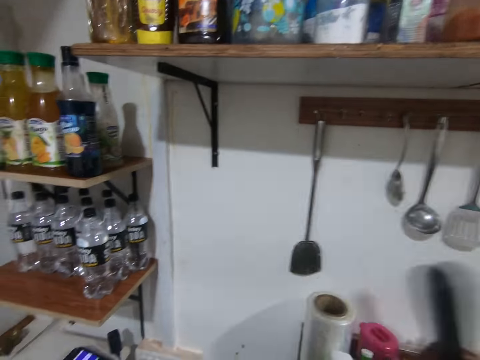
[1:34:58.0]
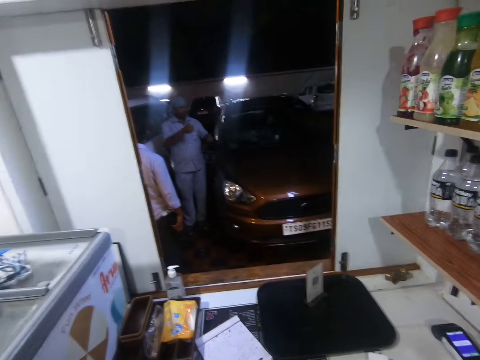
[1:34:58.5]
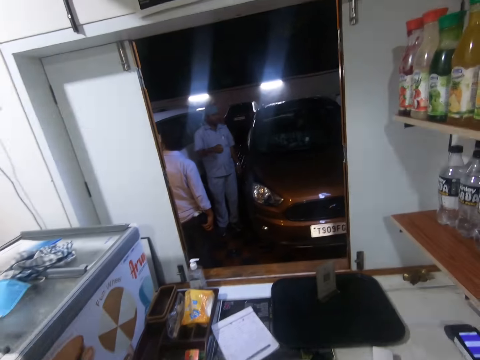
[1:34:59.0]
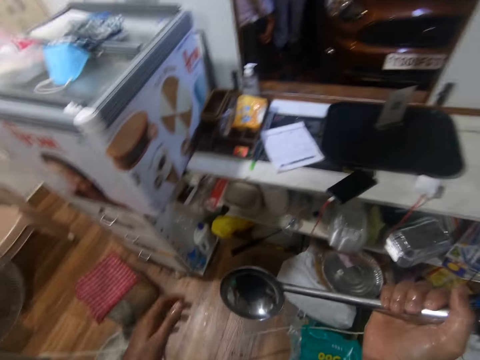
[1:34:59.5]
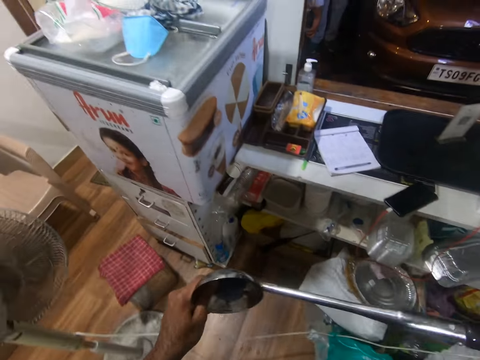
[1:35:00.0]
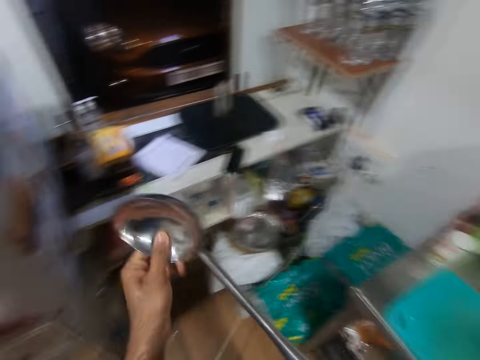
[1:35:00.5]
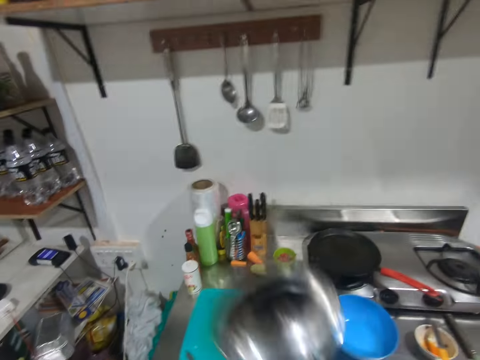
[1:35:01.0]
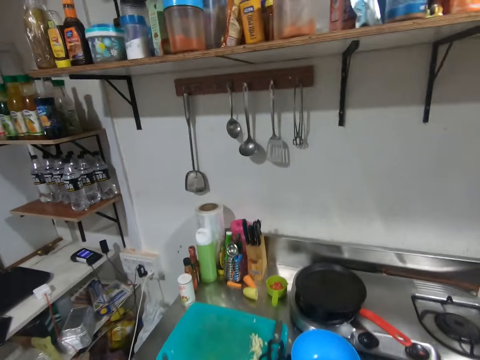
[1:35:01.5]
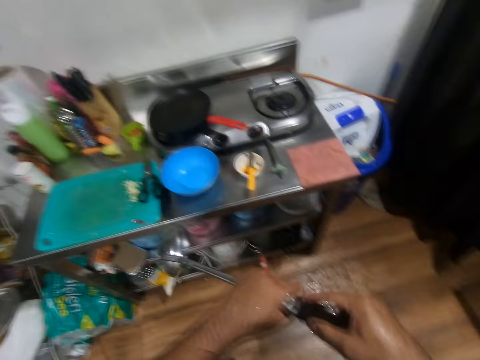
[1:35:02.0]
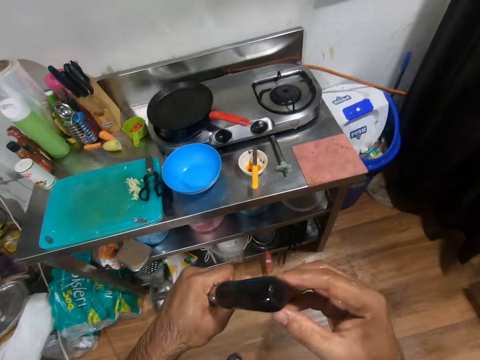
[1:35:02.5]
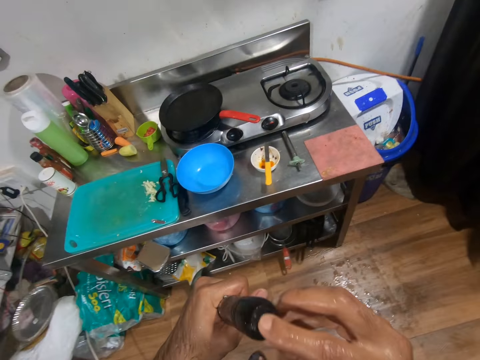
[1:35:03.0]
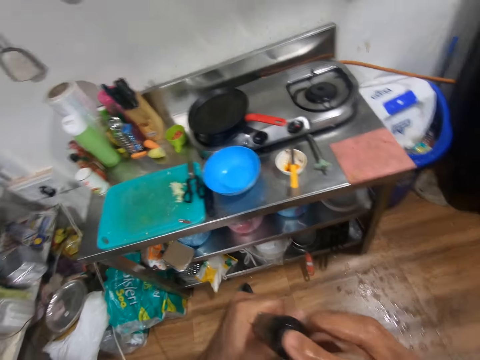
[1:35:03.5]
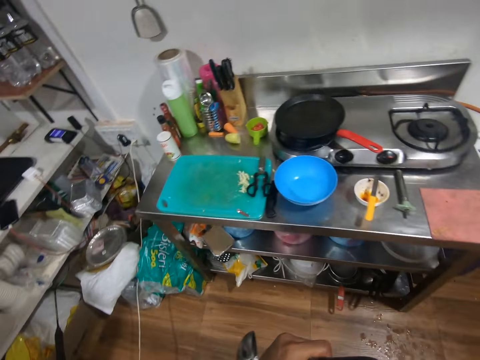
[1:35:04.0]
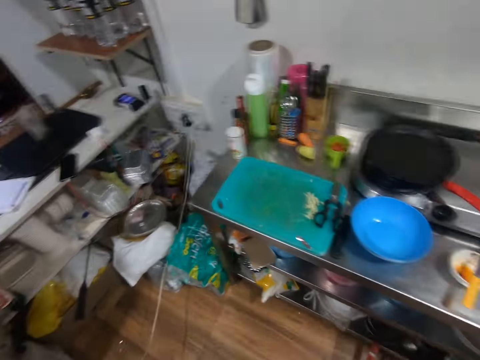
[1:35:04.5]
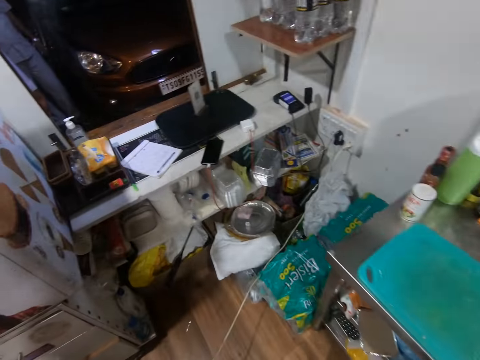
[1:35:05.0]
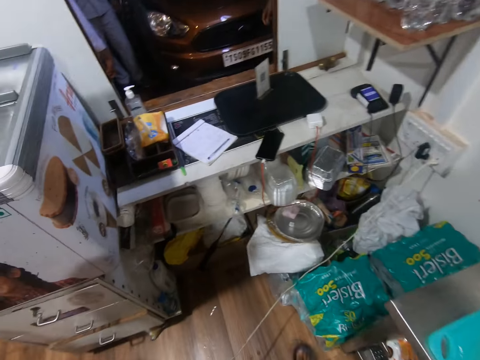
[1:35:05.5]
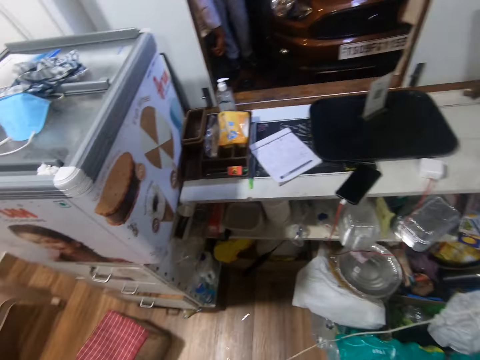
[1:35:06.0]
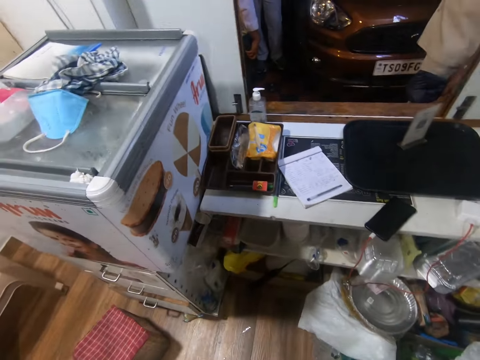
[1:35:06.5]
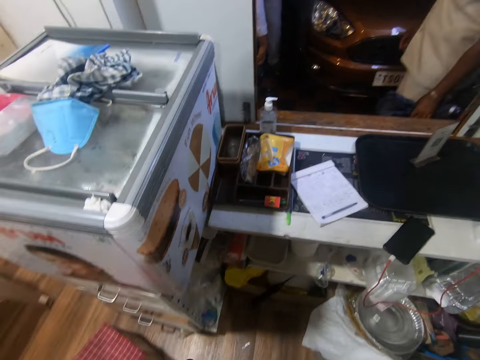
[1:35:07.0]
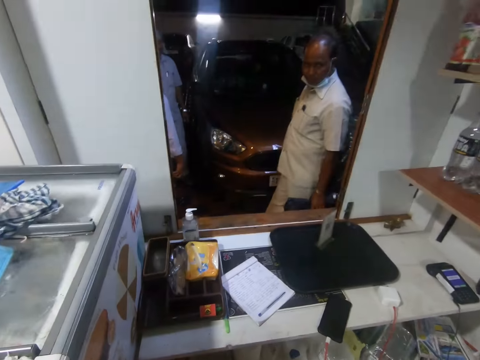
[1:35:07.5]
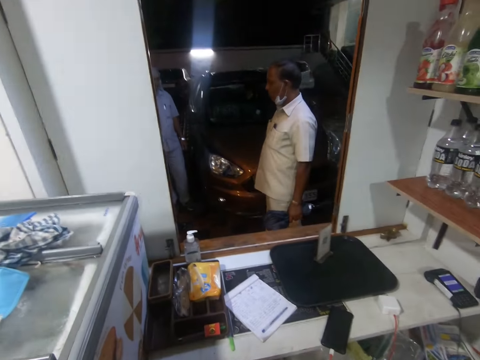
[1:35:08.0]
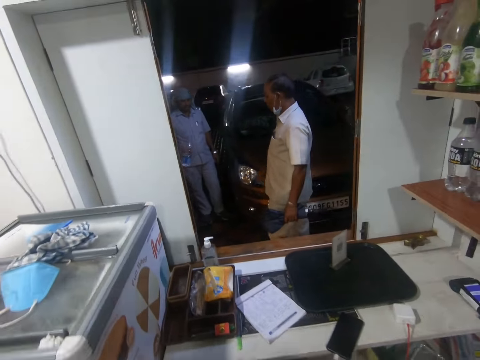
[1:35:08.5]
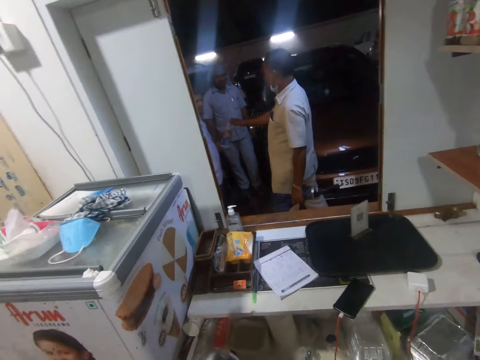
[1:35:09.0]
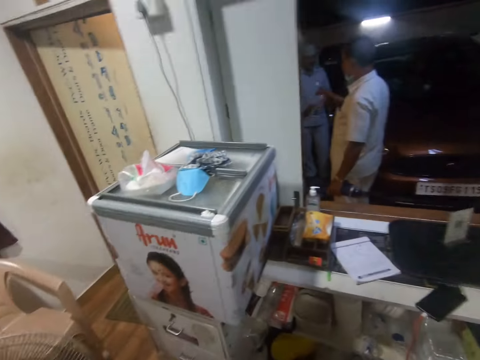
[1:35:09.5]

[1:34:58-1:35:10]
The camera wearer glances to the left towards the kitchen window. They drain the cooking spoon. They glance round the kitchen.

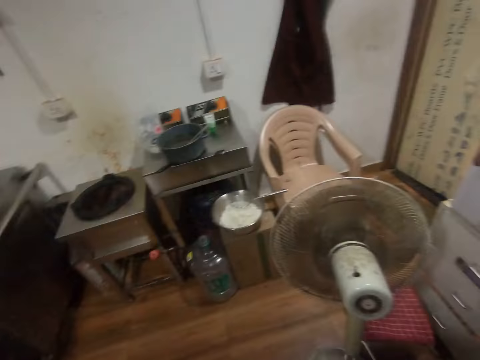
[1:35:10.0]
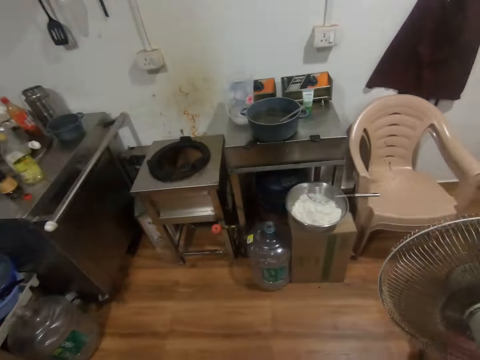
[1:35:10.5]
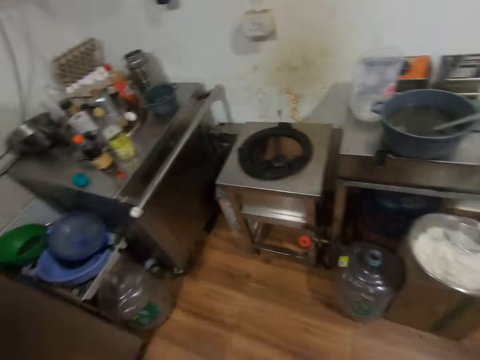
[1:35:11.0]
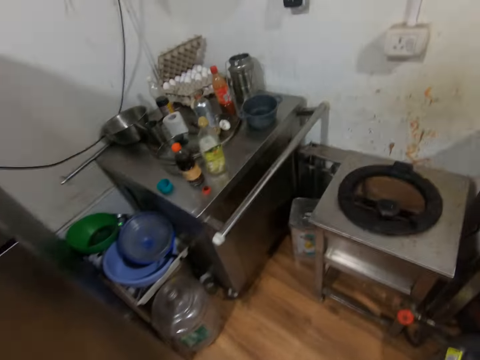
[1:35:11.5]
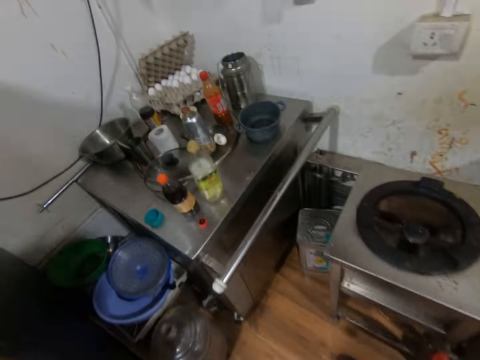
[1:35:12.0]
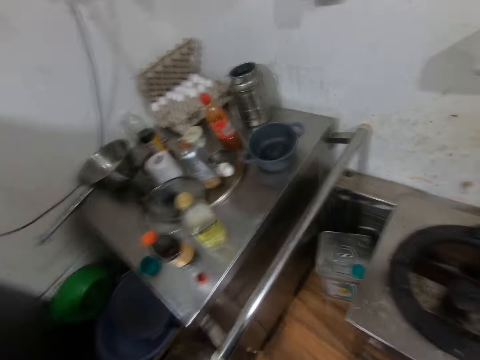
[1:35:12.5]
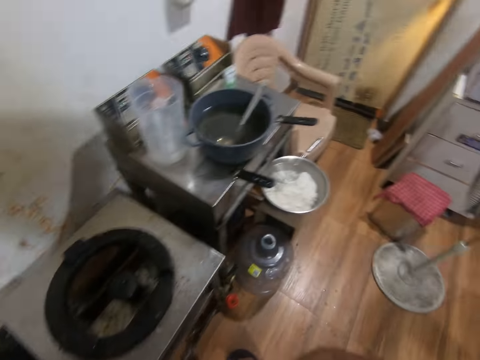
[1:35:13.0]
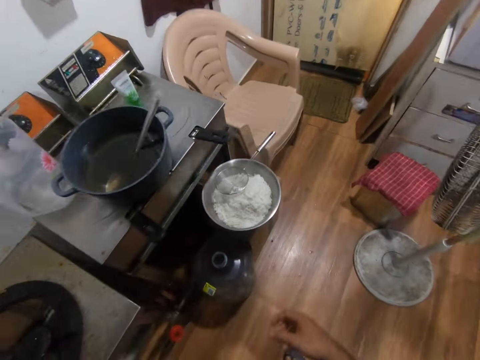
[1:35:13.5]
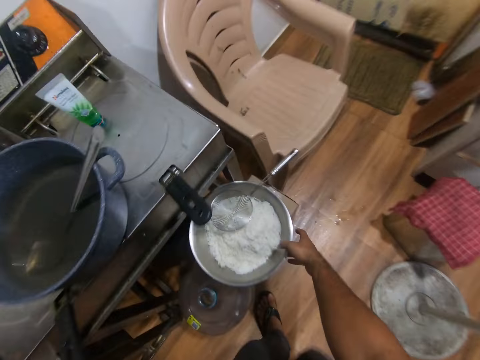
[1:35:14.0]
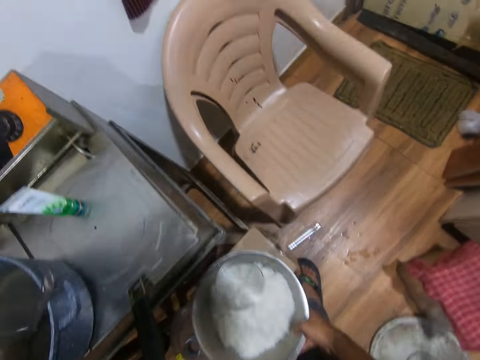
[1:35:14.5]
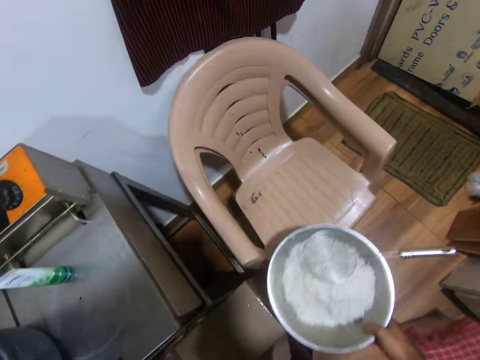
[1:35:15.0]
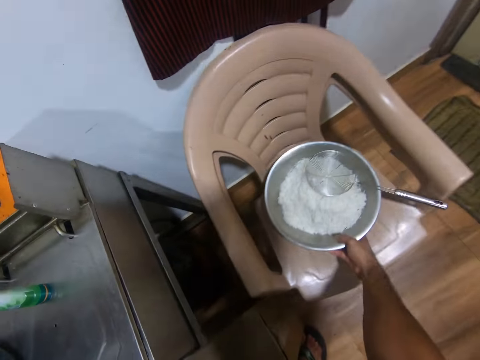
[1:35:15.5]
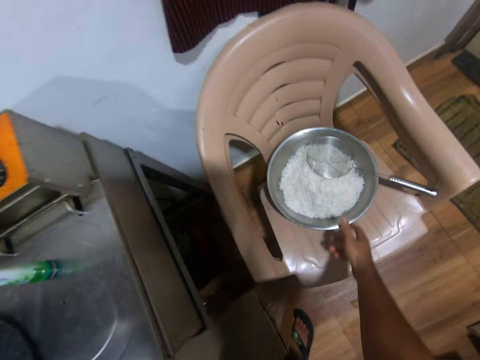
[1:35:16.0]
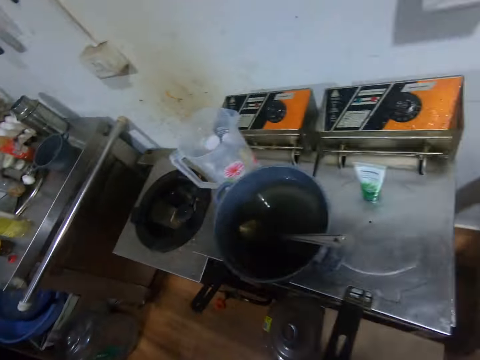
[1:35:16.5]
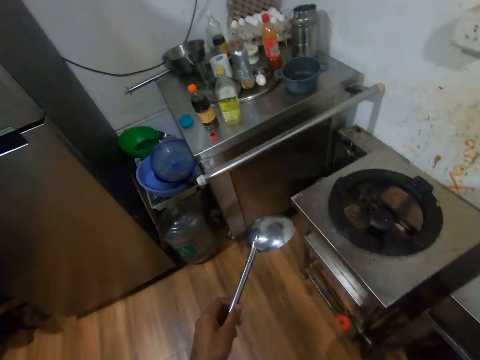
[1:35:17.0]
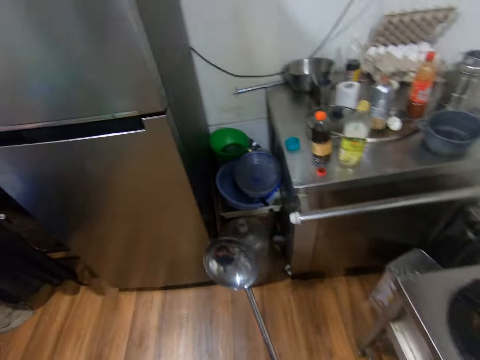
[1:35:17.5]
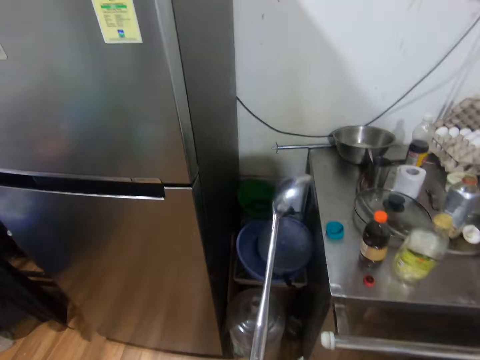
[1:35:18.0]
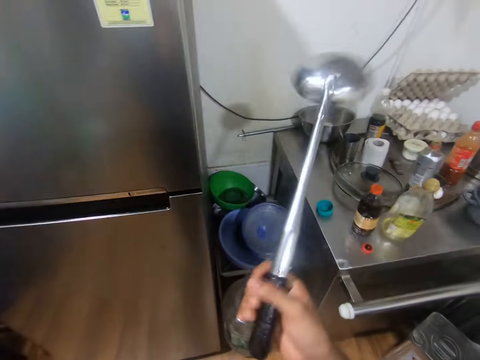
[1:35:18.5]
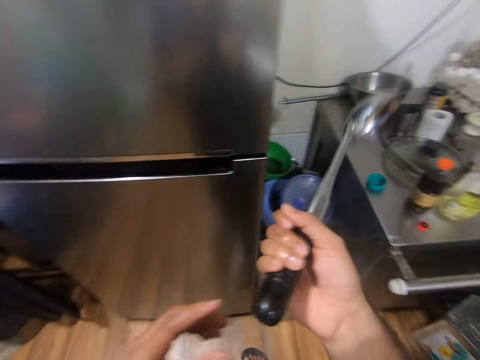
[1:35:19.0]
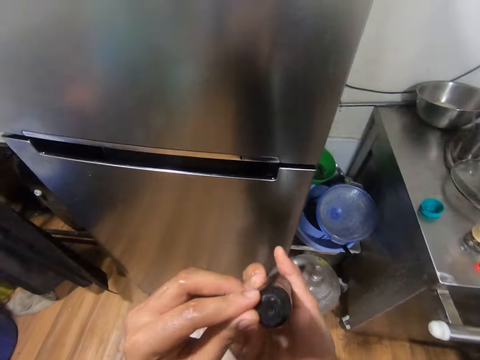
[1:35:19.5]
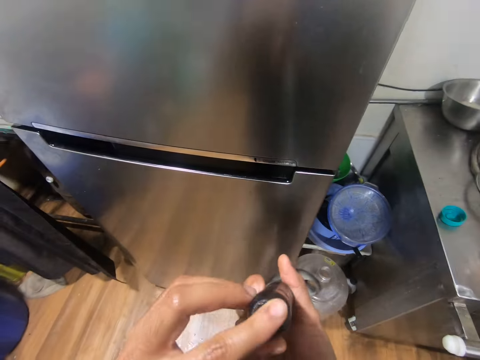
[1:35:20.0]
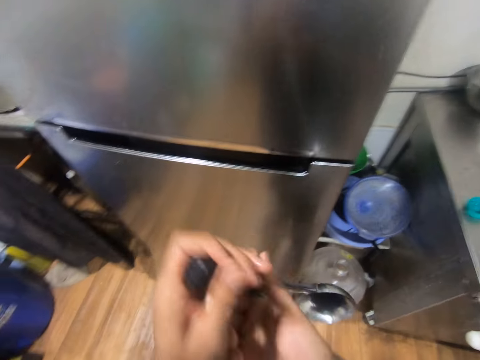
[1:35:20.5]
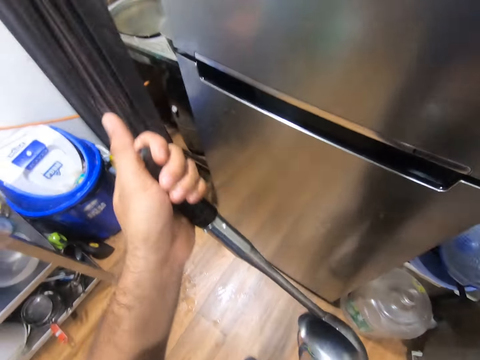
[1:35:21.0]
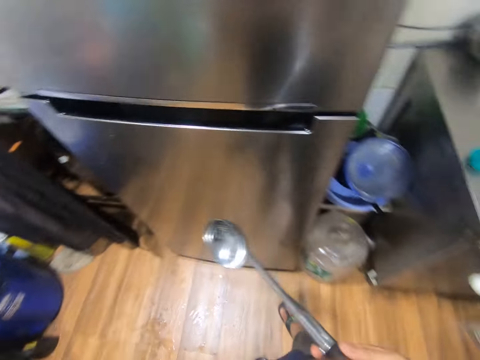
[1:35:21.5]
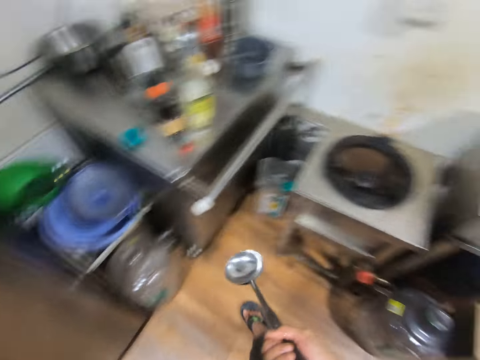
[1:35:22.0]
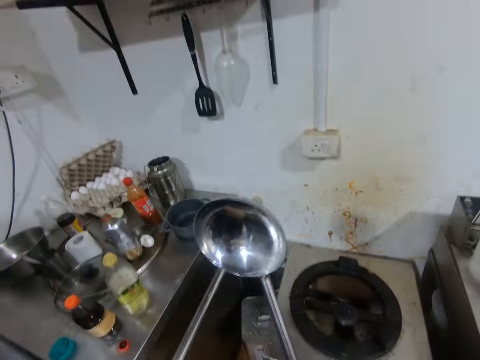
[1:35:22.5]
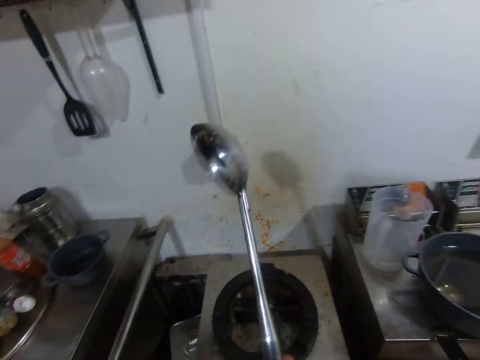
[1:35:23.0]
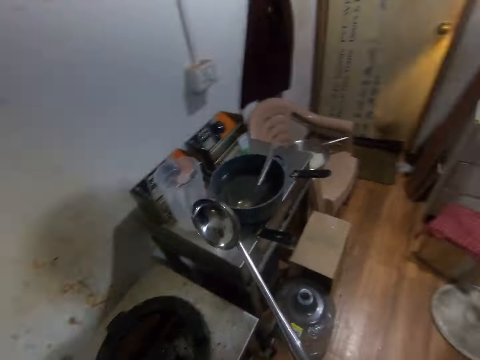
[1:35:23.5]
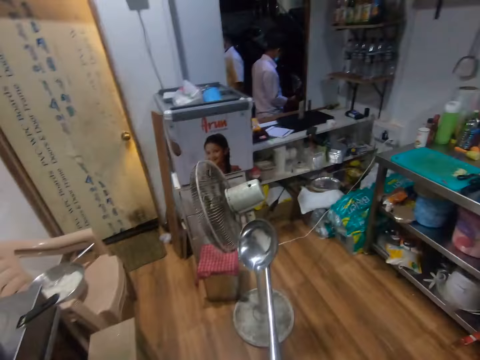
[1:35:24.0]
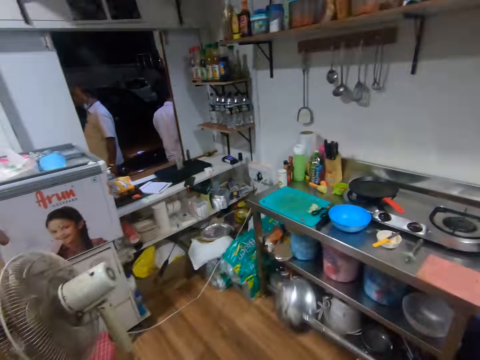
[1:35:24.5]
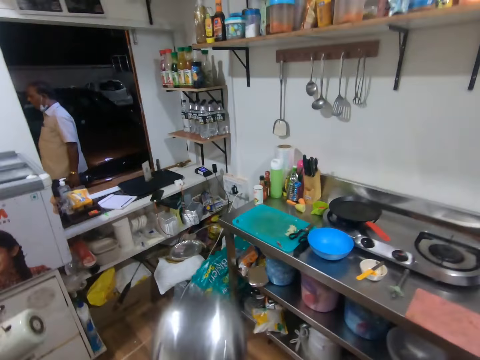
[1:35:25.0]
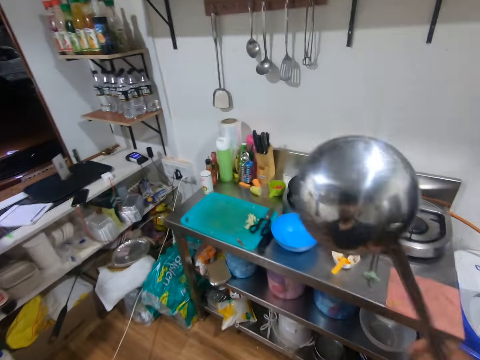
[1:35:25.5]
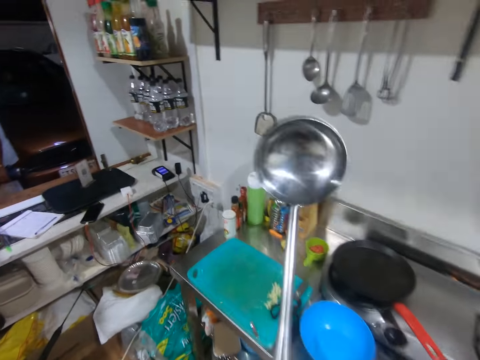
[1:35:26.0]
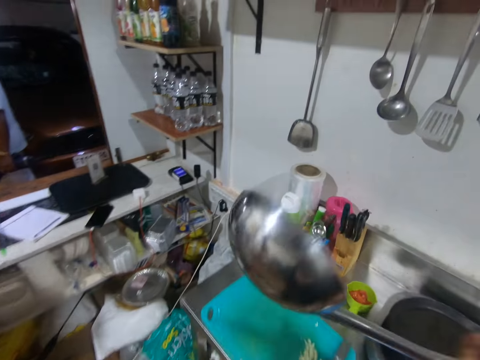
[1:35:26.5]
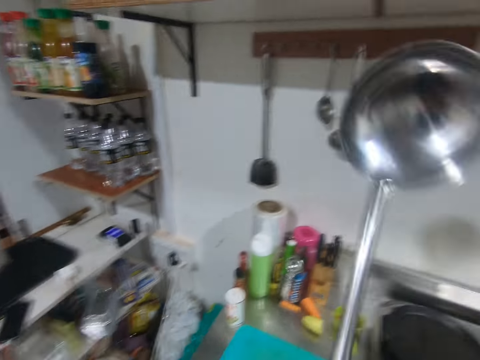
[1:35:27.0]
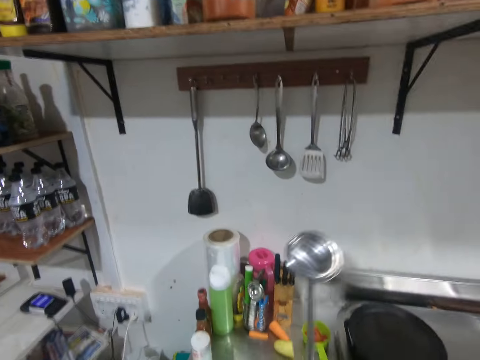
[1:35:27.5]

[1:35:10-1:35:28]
The camera wearer walks with the spoon towards an oven in the kitchen. He picks up a bowl of flour on a stool before the oven. He places the bowl on a plastic chair in the kitchen. He walks towards a fridge in the office. He transfers the spoon to the other hand and examines the spoon in his hand. He turns around with the spoon and feels the spoon with his hands. He walks towards the rack.
